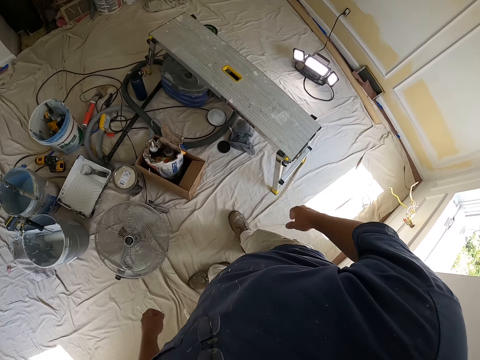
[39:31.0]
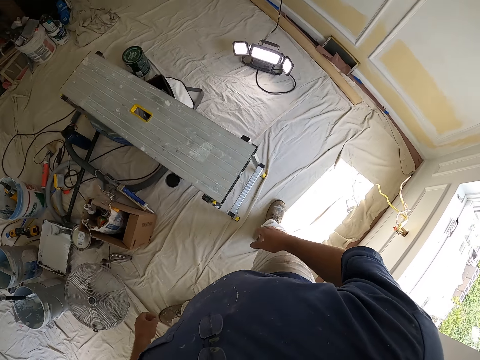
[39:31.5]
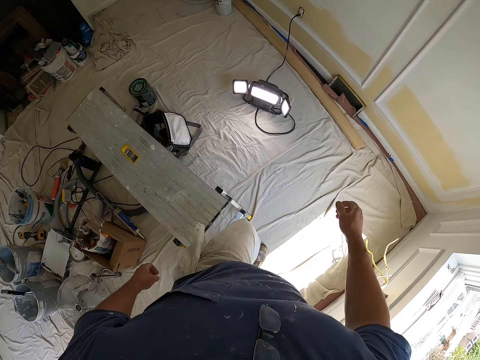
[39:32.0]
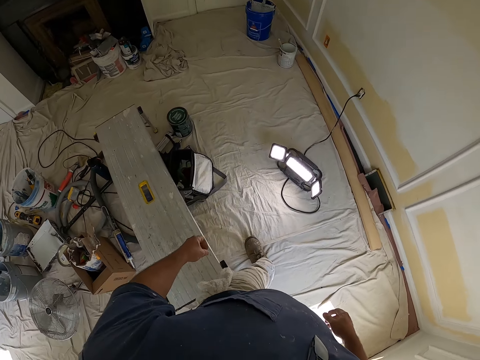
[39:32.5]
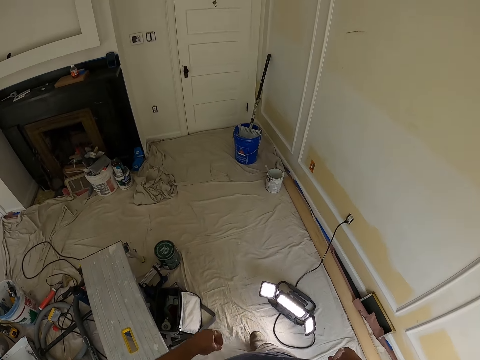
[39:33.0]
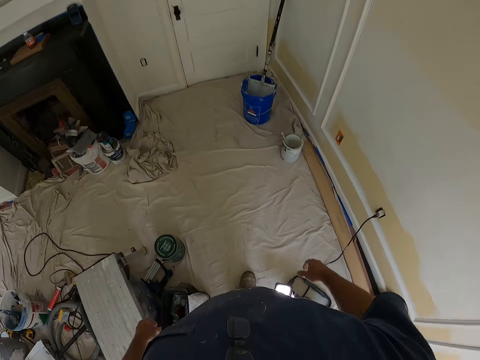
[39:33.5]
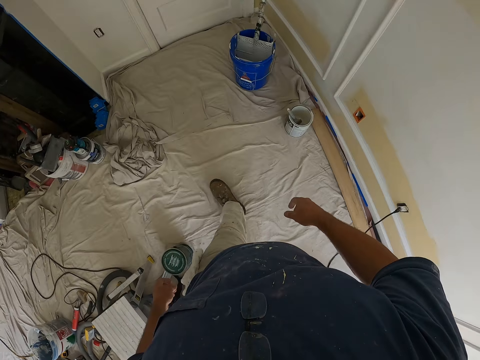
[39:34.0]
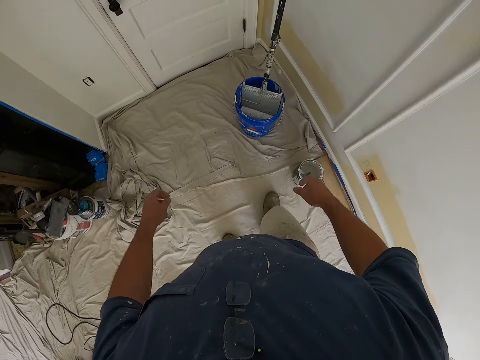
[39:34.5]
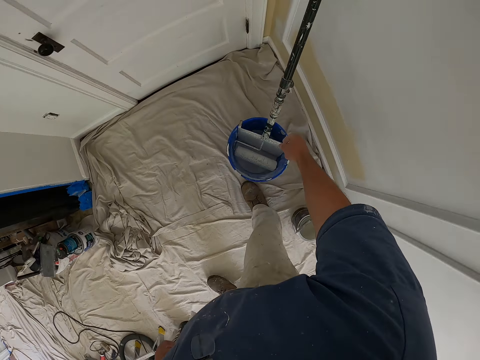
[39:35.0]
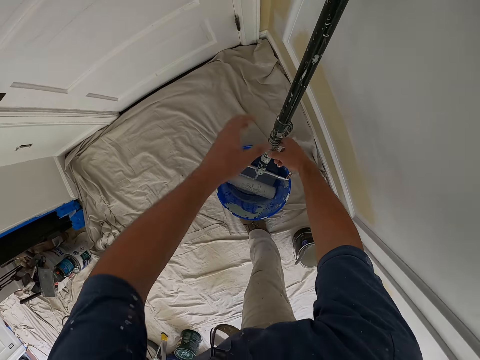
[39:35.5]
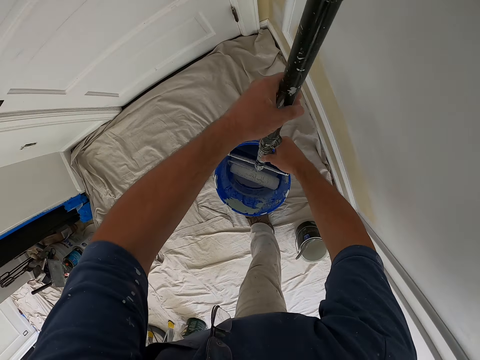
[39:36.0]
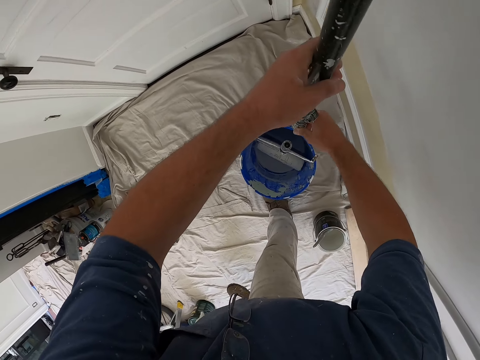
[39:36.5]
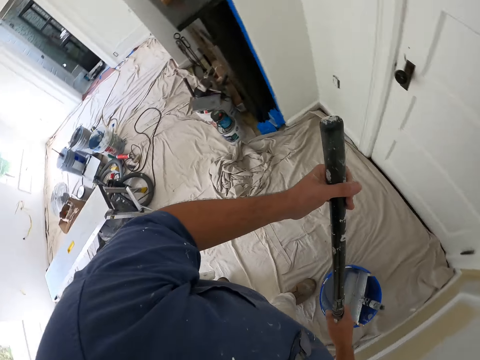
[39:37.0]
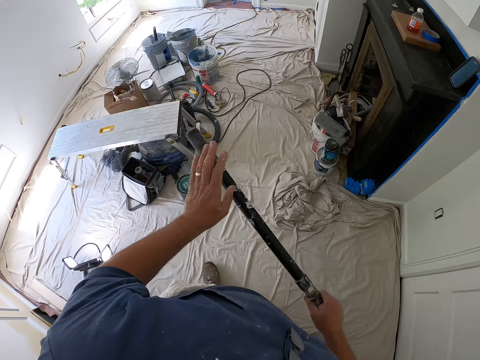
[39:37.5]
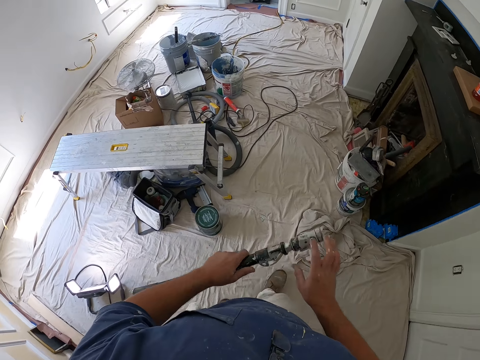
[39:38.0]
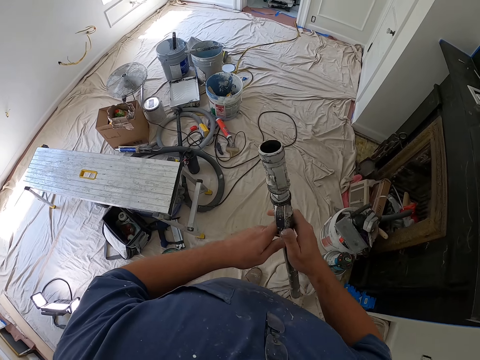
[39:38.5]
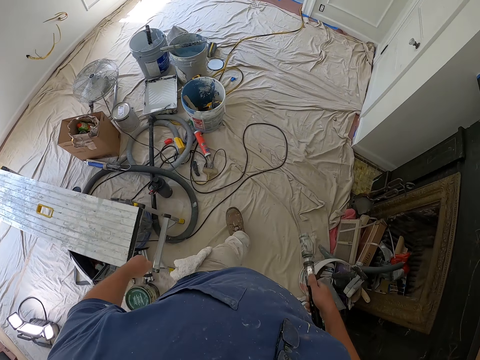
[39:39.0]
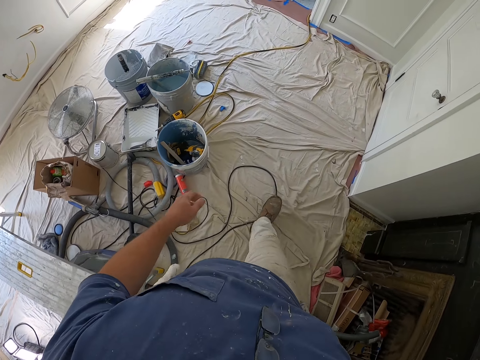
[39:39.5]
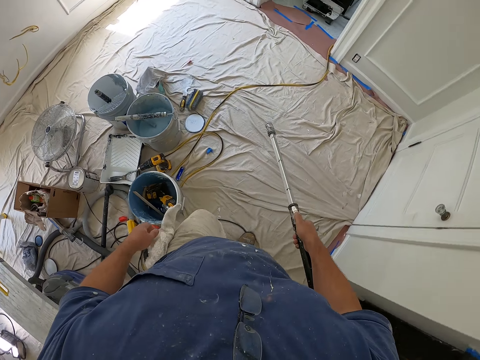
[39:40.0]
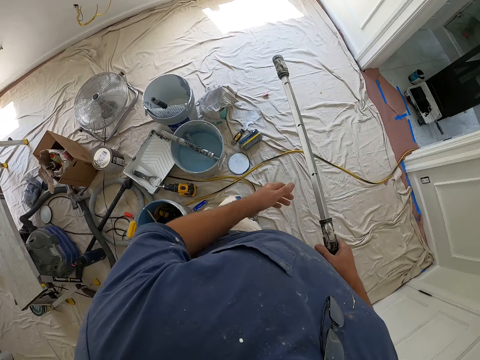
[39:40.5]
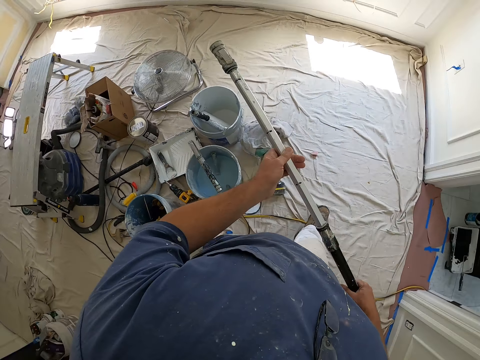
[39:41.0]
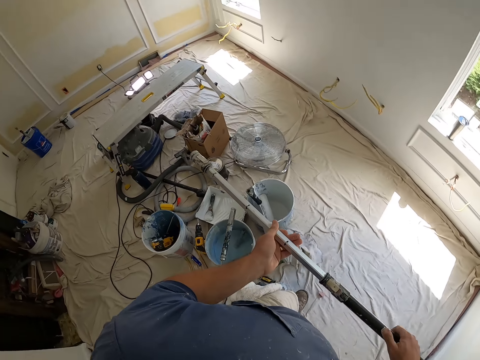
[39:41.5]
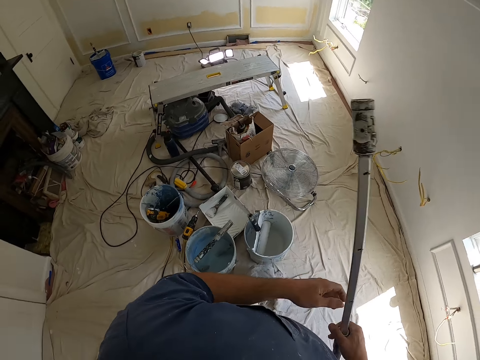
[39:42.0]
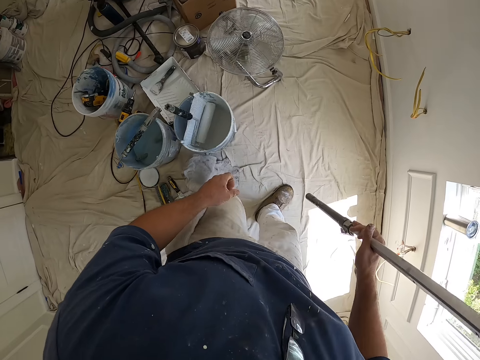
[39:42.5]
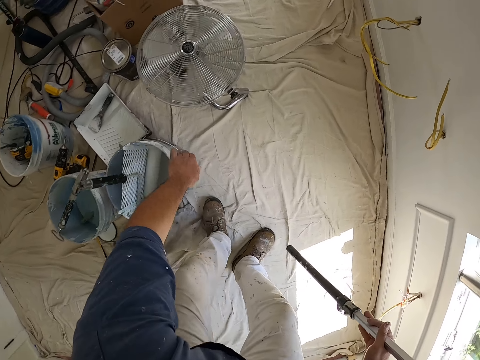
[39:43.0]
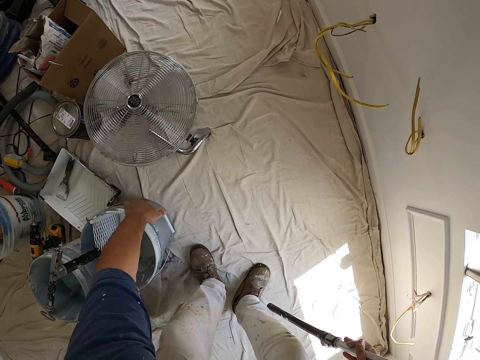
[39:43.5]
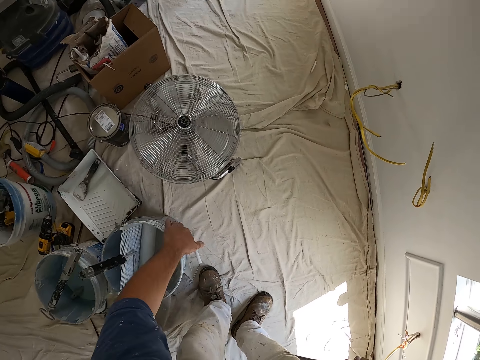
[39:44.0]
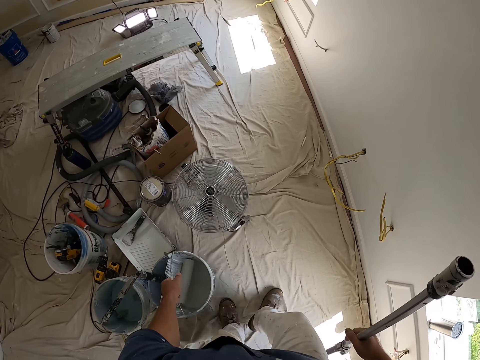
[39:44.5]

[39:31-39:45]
The camera wearer walks around the house. He touches the paint brush with both hands. He unhooks a stick from a paint roller with both hands. He takes the brush stick. He holds the stick with his right hand. He walks around the house. He expands the stick. He touches the paint brush stick with the left hand. He lifts the paint brush stick with the right hand. He lifts the paint with the left hand. He moves the paint bucket with his left hand.

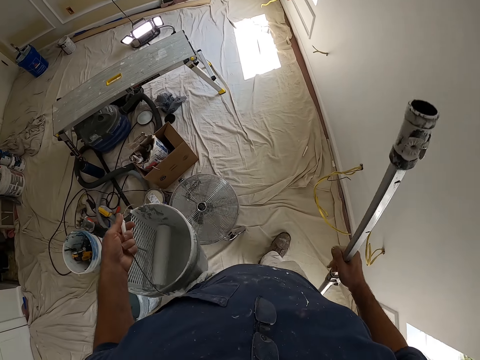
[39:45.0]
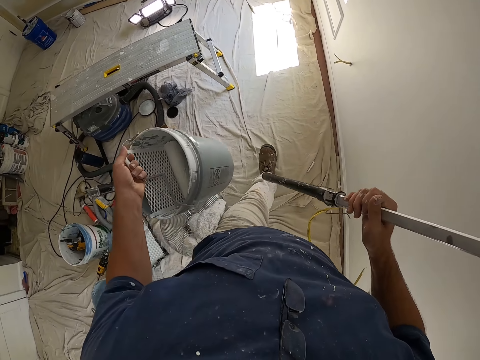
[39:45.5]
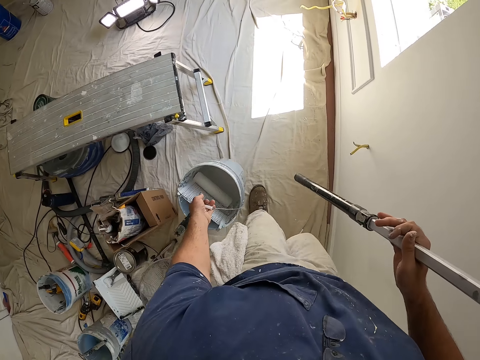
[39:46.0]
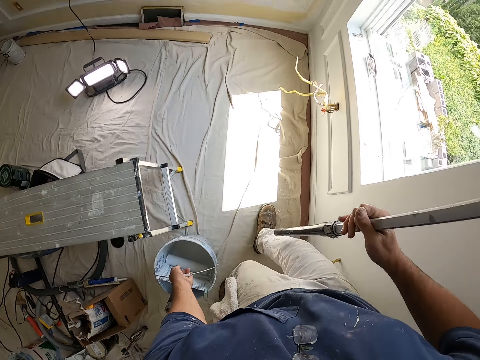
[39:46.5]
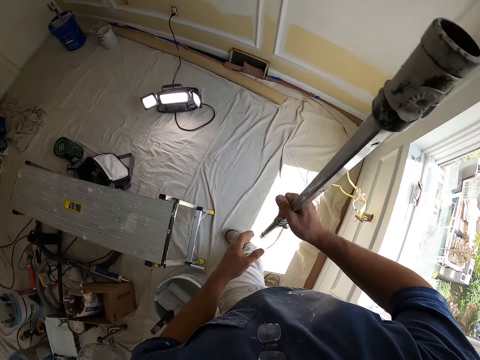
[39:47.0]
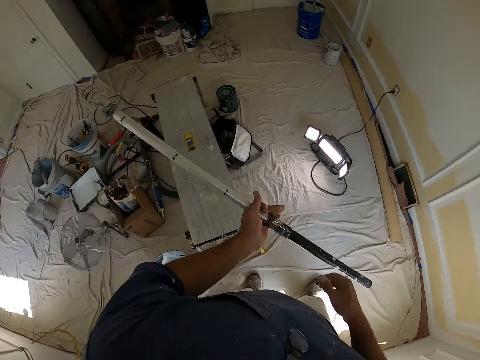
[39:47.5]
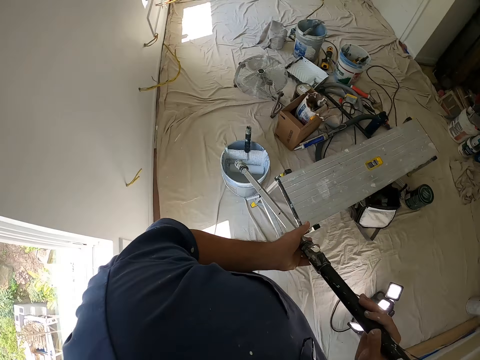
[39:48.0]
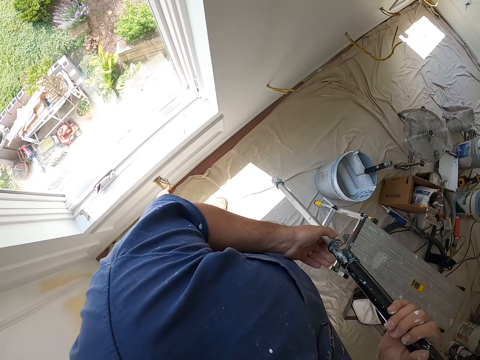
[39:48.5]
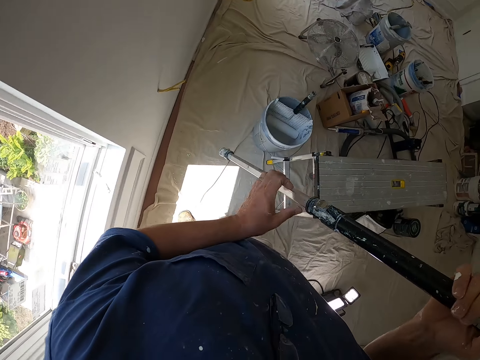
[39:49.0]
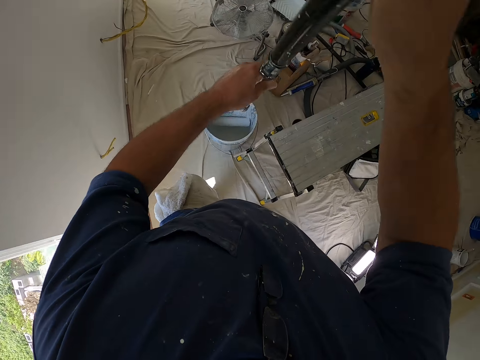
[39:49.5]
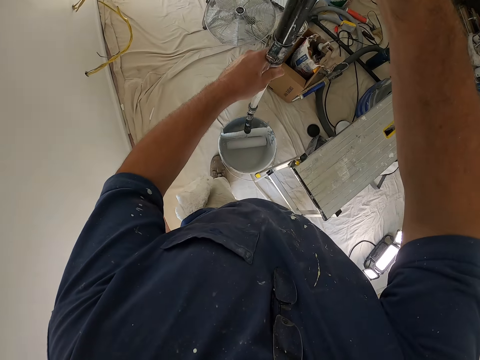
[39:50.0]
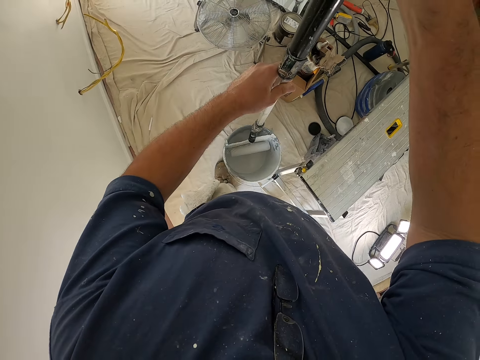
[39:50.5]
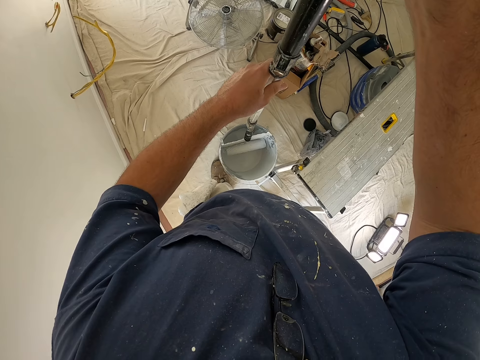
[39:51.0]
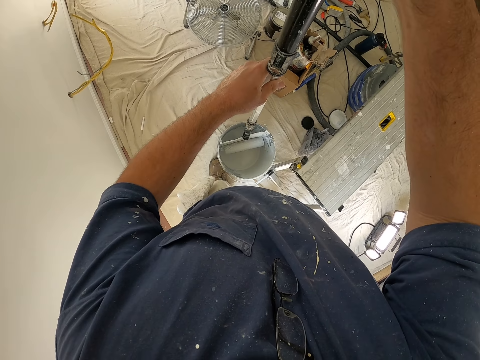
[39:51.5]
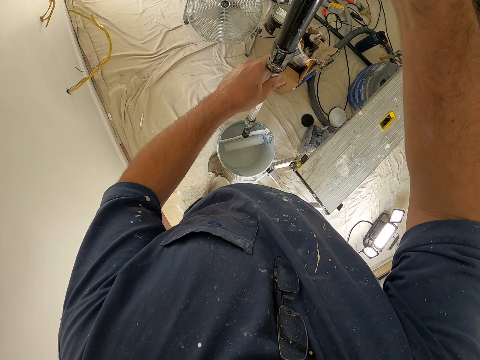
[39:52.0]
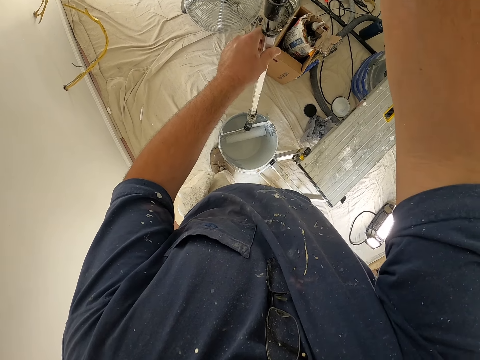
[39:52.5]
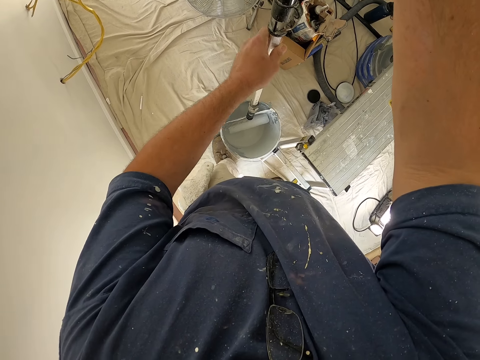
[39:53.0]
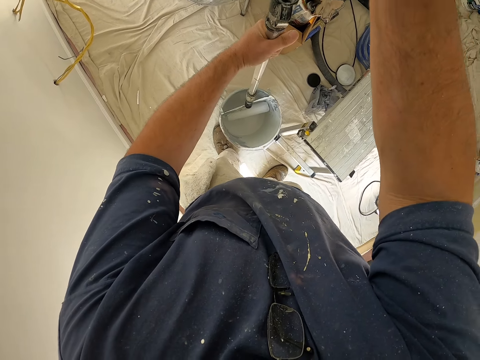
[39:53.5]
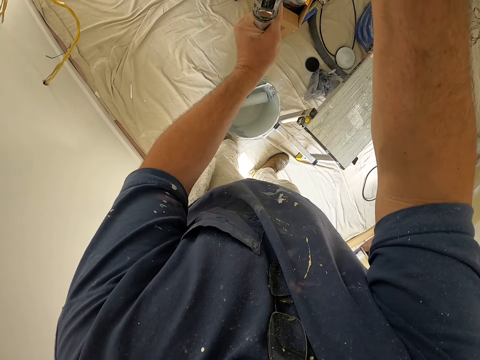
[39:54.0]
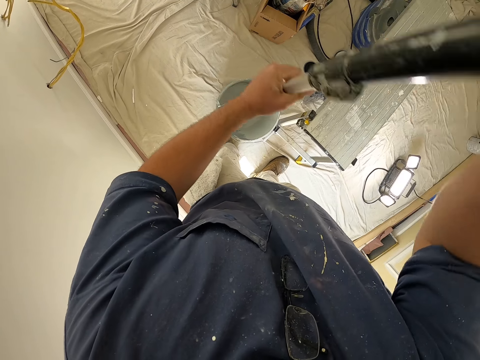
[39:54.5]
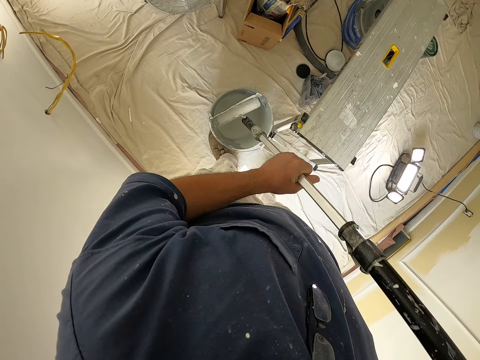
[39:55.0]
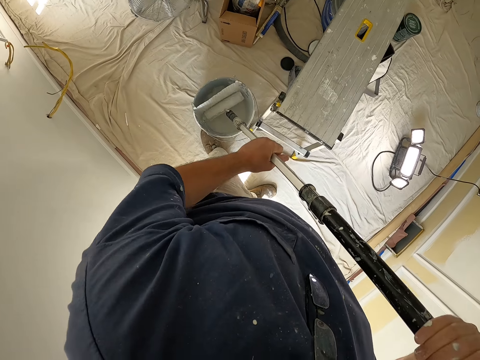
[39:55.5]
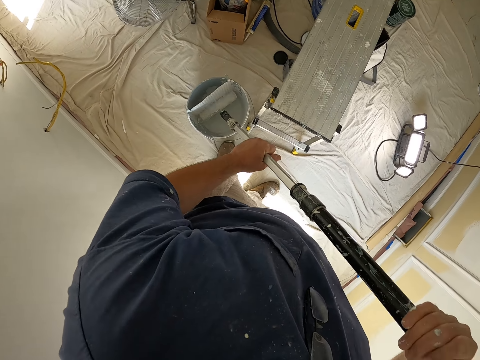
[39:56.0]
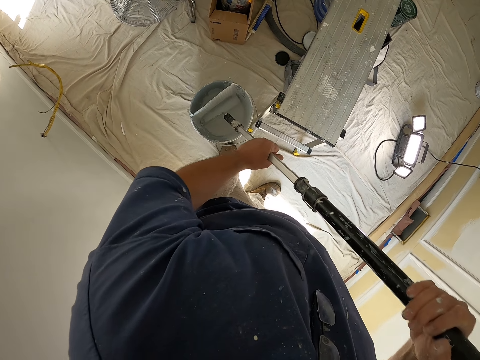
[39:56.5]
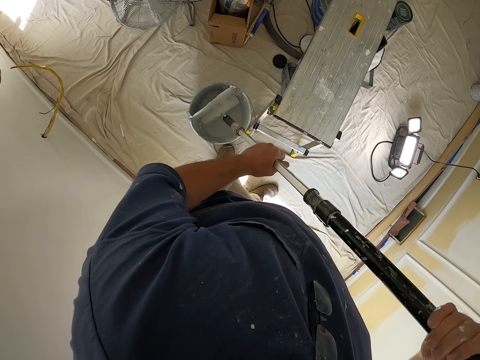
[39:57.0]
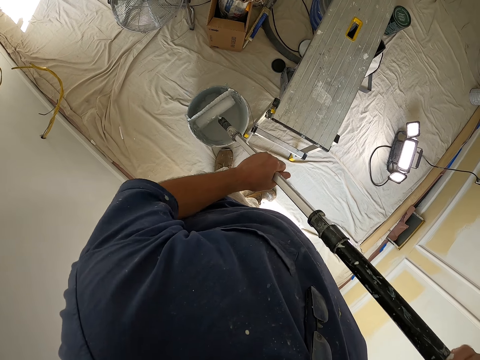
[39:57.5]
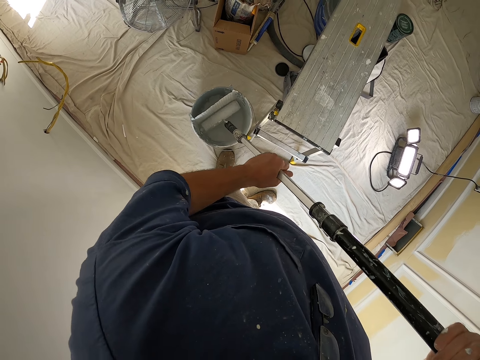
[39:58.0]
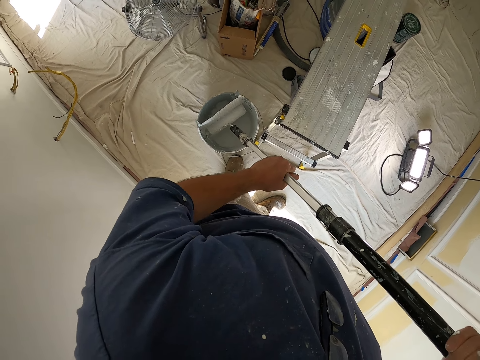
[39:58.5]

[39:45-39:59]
The camera wearer walks around the house. They put the paint down. They take the brush stick in the left hand. They dip the little paint brush in the paint. They hook the stick to another paint roller with both hands. They scoop out paint with the paint roller from the paint bucket.
